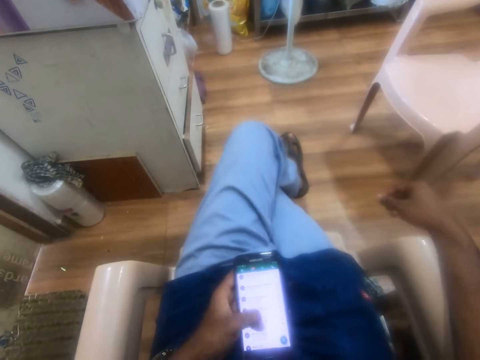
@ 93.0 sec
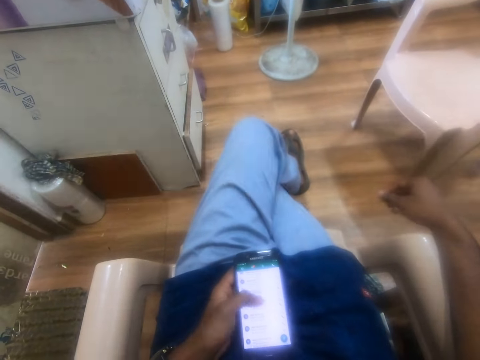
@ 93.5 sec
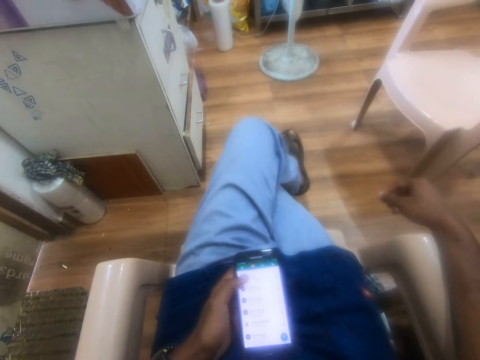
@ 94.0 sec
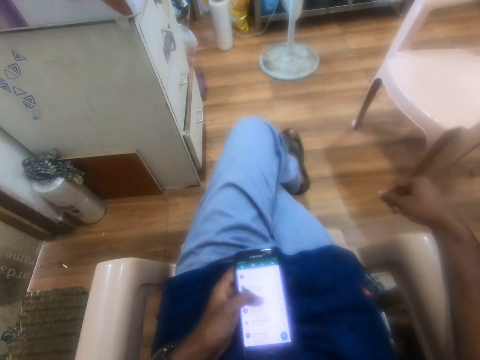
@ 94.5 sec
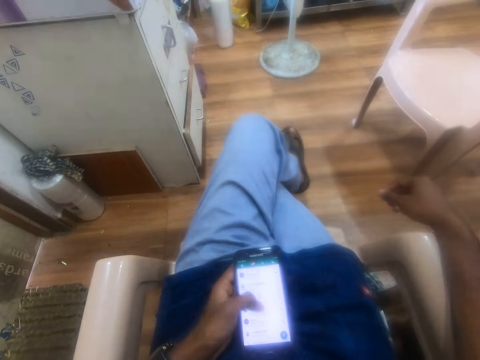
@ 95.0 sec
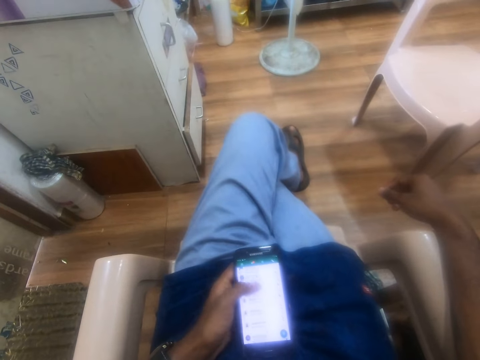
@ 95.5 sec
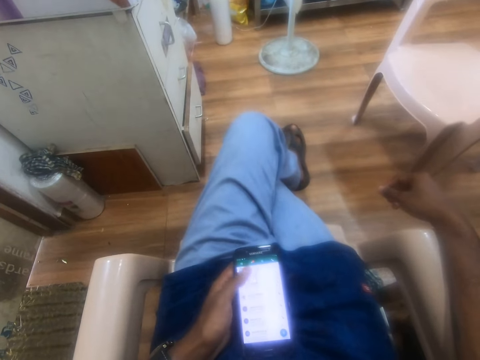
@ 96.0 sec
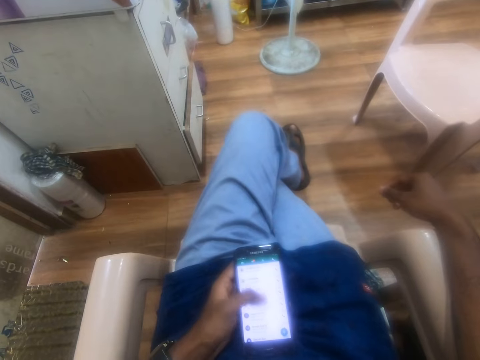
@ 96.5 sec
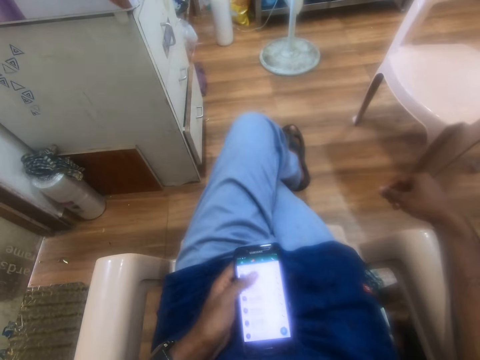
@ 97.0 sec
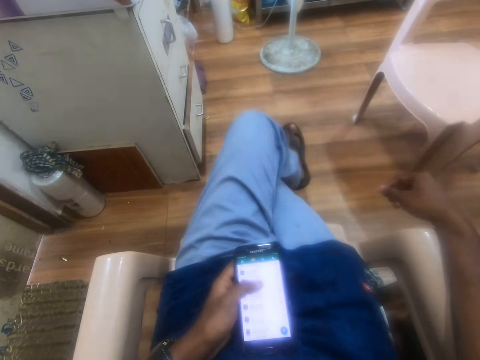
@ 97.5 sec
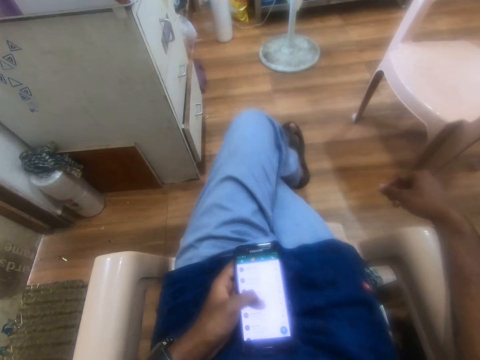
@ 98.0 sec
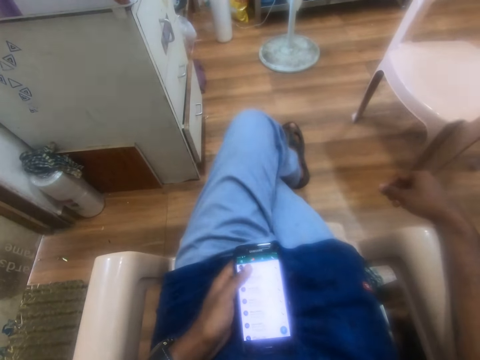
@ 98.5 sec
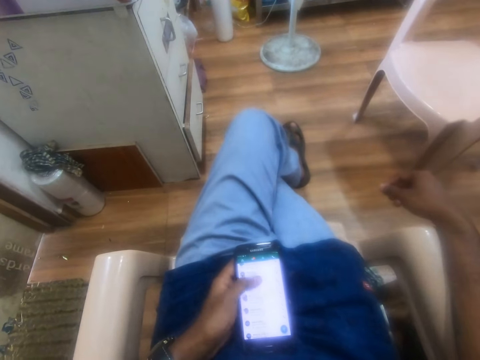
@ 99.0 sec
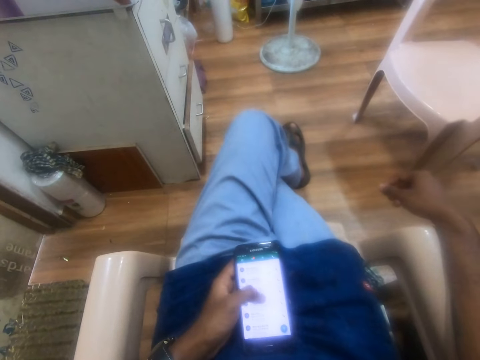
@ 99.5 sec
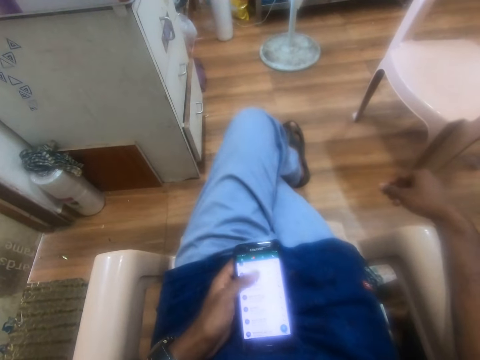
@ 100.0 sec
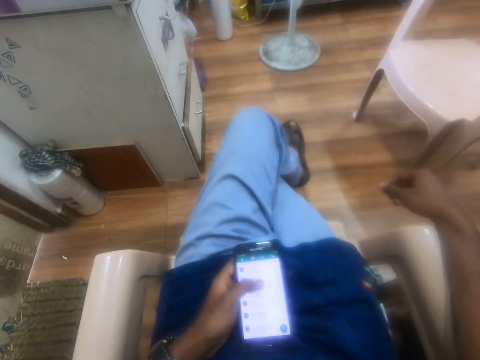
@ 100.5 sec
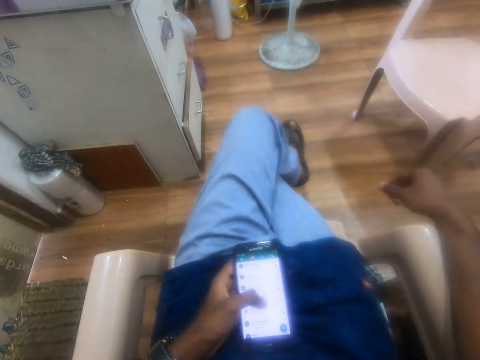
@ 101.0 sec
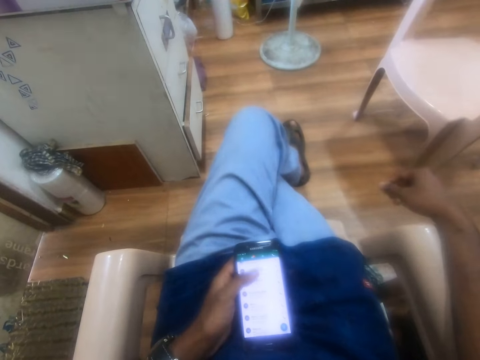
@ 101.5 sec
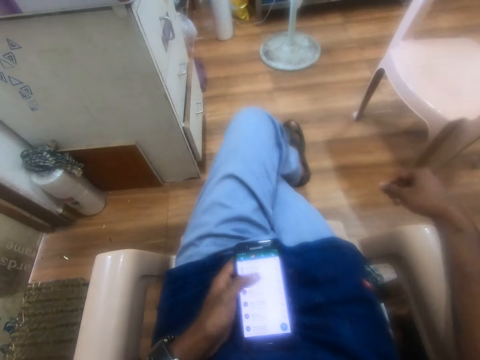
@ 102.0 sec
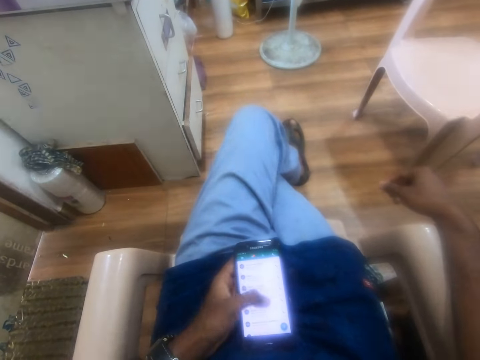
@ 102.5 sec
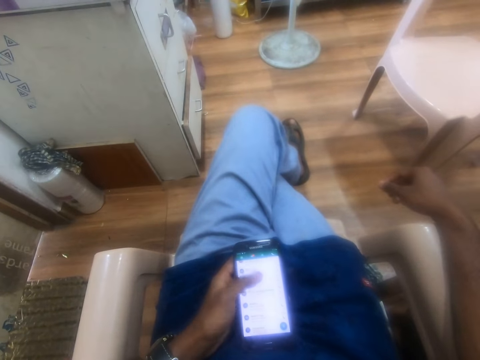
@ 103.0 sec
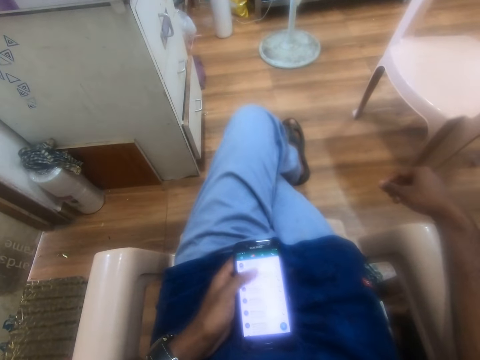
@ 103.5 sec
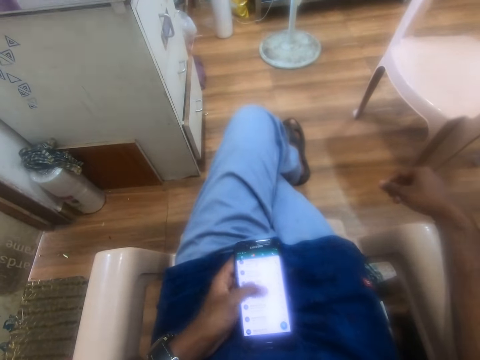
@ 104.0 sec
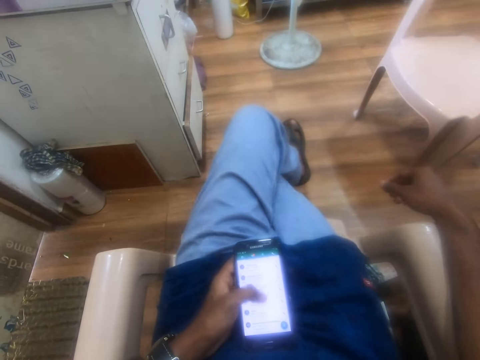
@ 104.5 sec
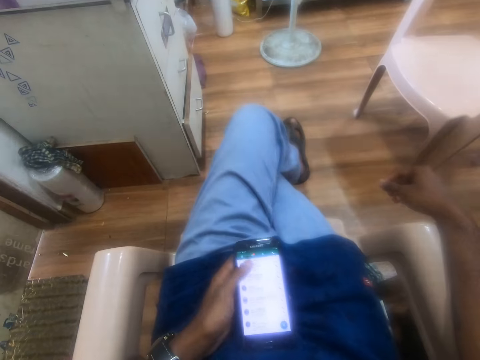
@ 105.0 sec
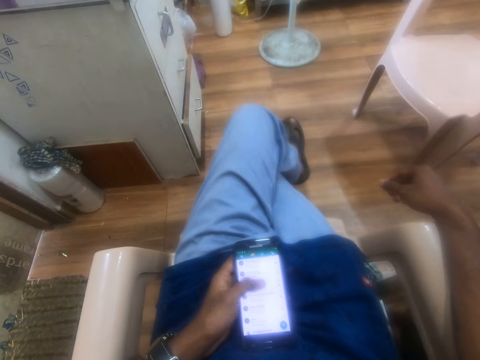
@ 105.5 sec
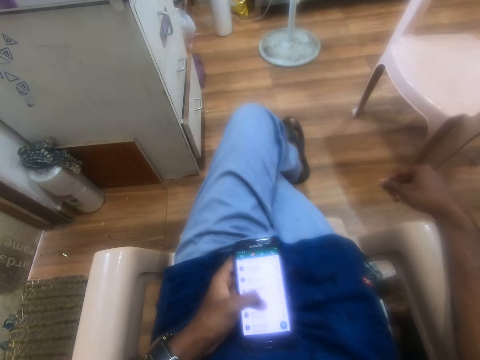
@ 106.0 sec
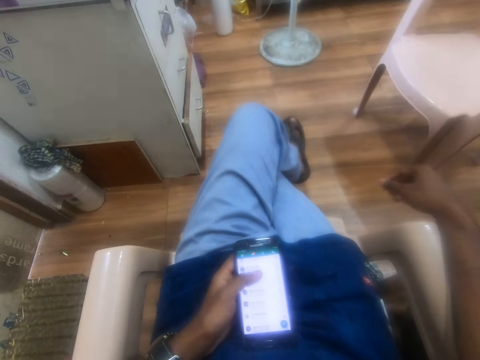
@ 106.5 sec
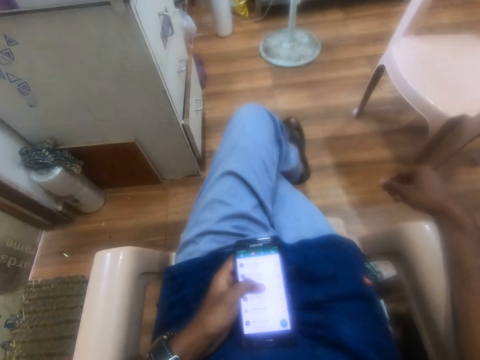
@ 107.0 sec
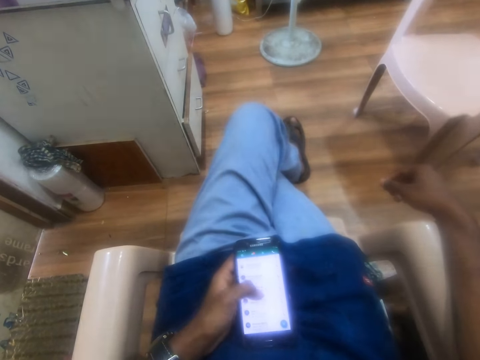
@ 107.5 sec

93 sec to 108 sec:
The camera wearer scrolls a phone.

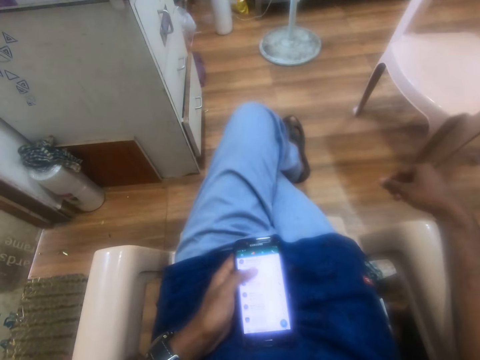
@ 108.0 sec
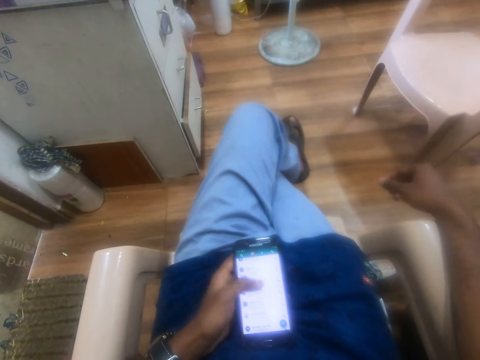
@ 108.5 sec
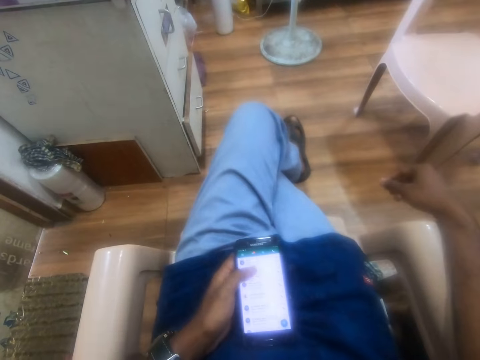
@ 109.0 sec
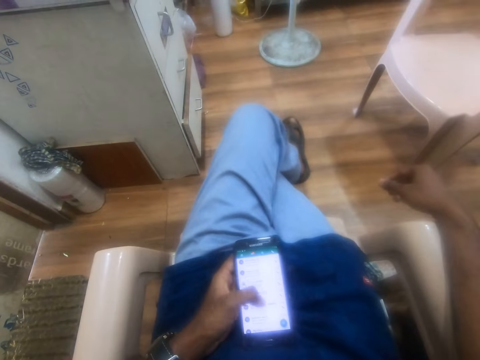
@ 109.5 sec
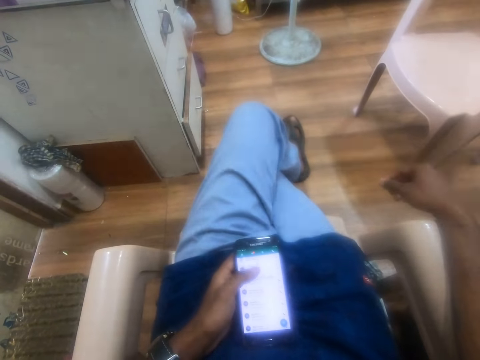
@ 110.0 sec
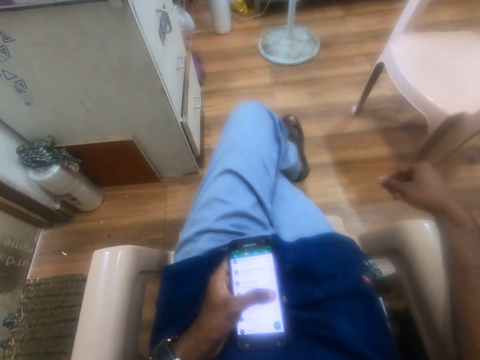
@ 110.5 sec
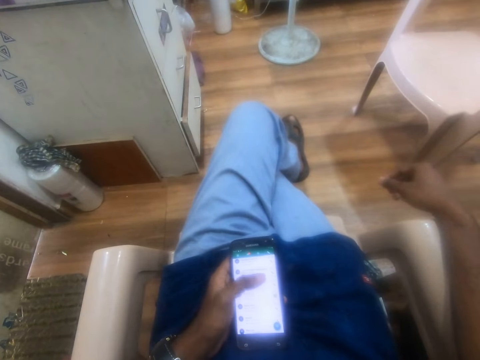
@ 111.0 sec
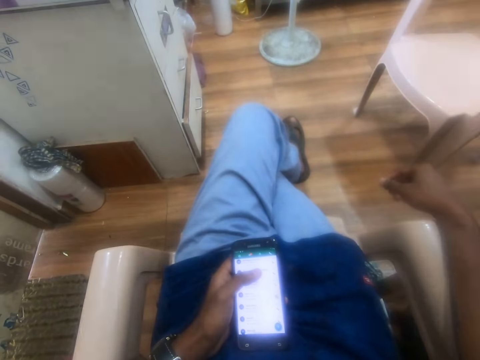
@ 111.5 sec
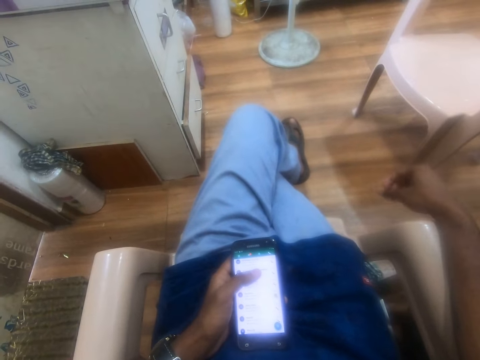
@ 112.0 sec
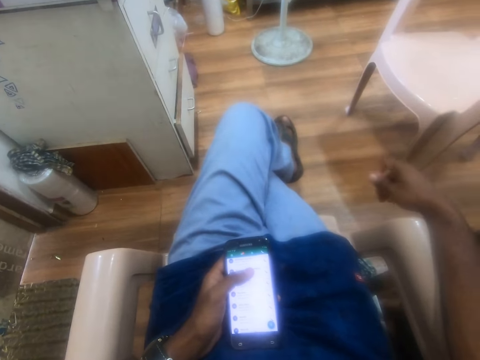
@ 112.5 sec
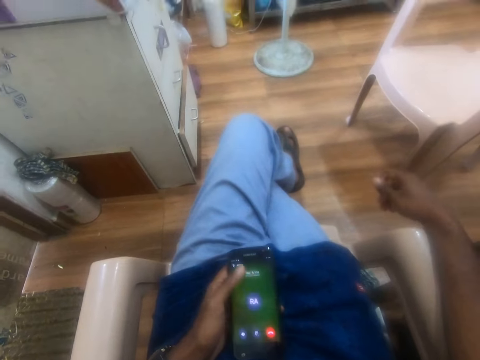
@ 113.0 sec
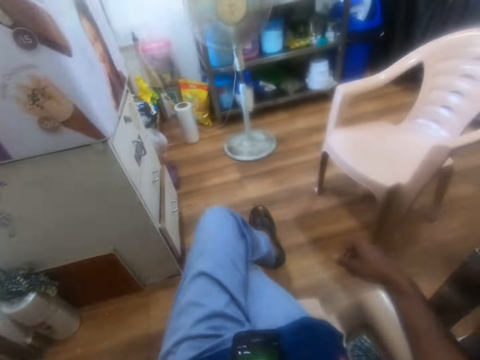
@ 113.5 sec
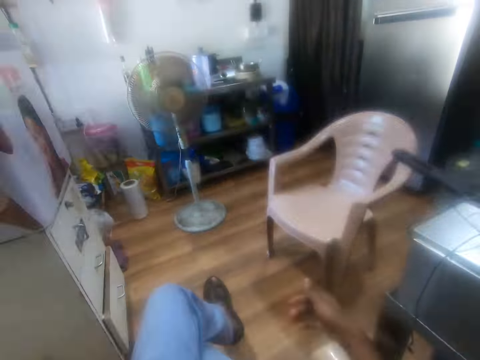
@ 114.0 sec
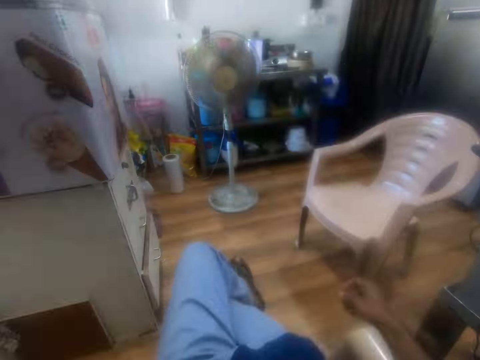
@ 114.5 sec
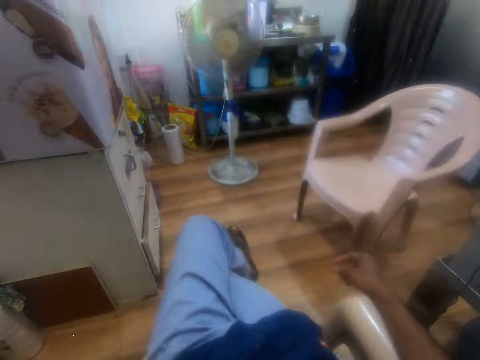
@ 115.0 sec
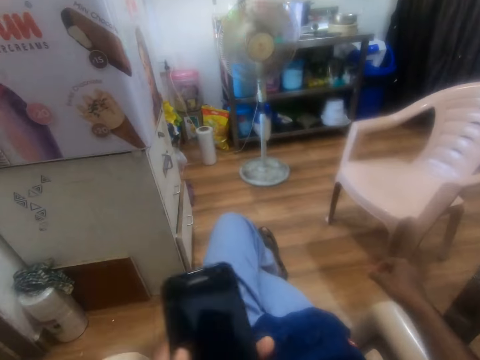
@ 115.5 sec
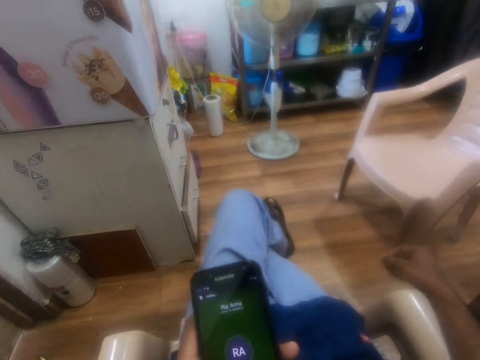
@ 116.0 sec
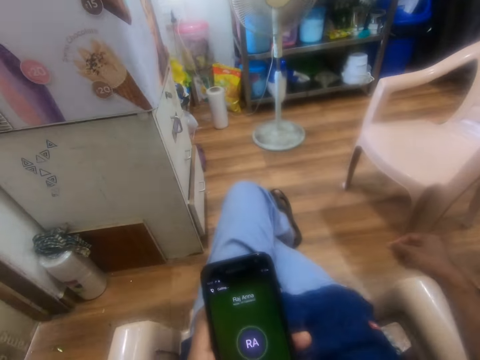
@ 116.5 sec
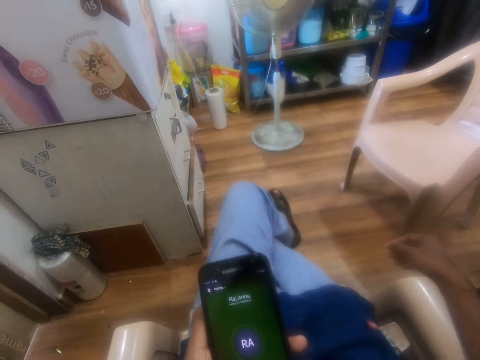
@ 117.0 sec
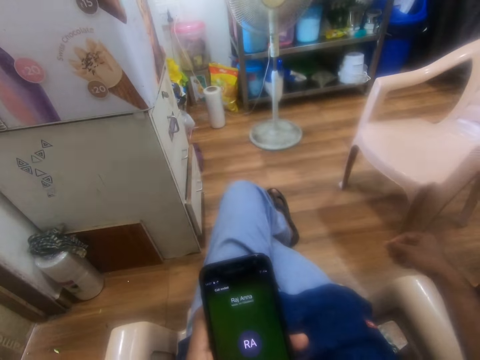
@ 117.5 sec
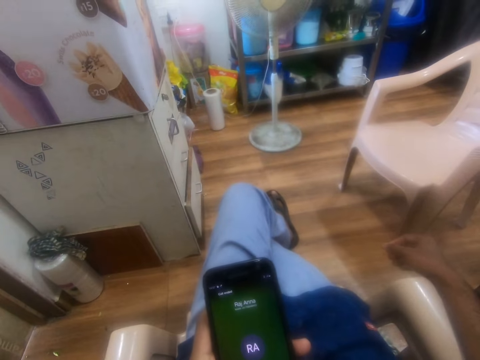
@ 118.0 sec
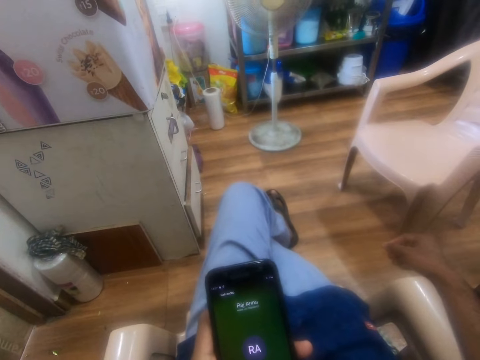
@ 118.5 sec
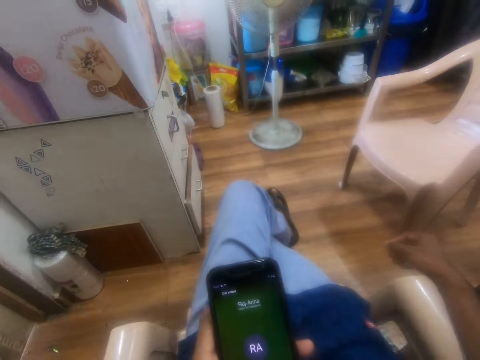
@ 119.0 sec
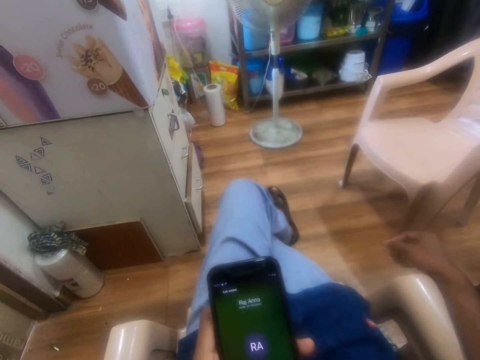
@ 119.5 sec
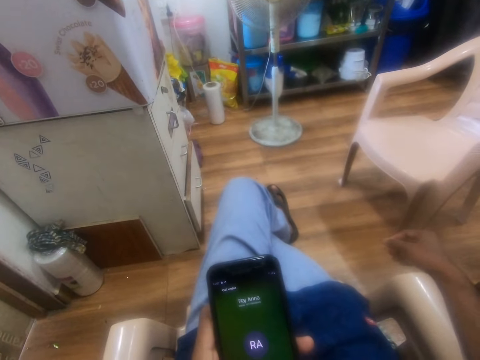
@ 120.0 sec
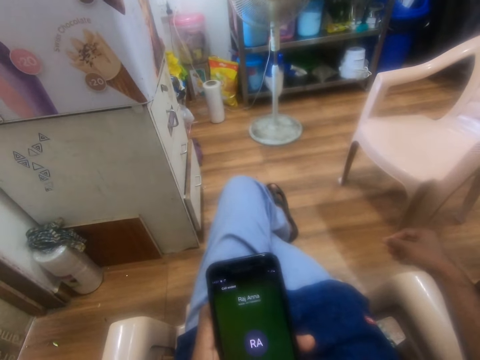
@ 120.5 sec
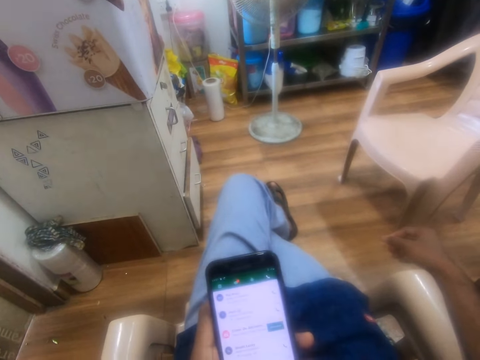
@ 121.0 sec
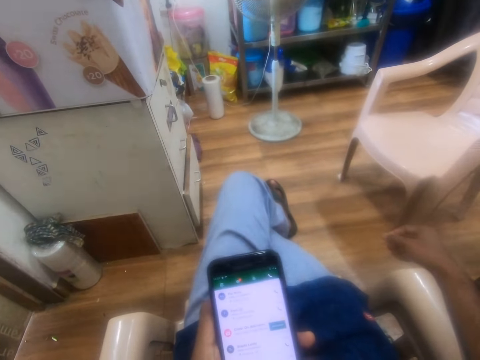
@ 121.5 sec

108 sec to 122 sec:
The camera wearer presses a phone. They look at a fan. They look at the phone.
